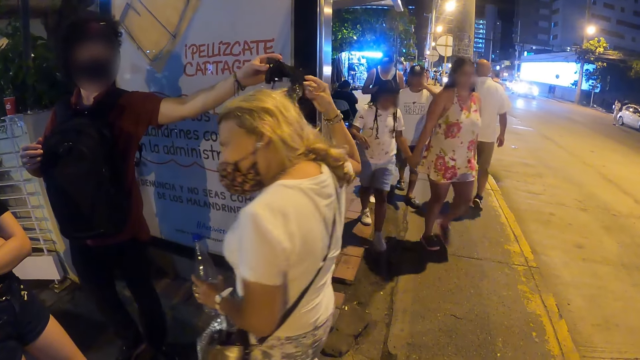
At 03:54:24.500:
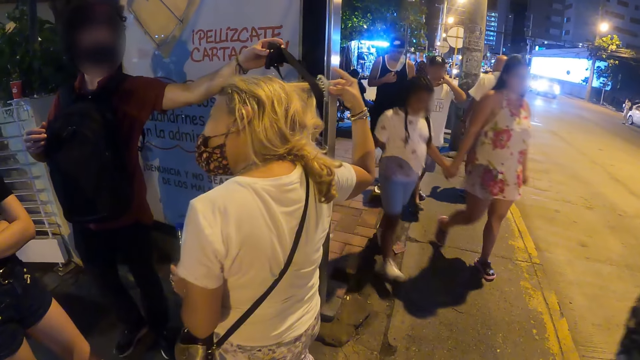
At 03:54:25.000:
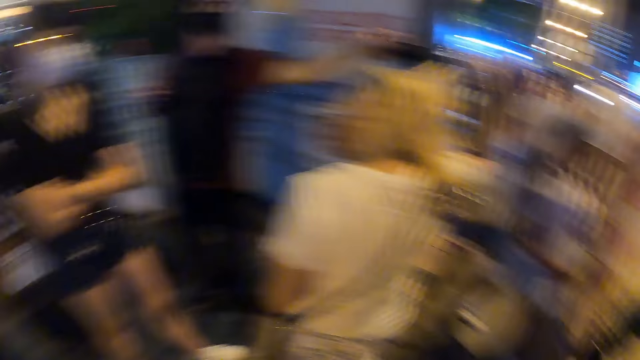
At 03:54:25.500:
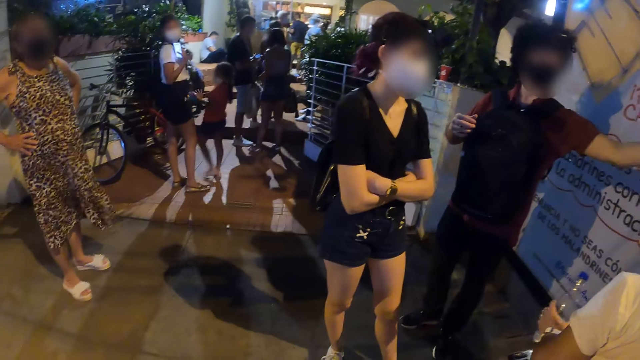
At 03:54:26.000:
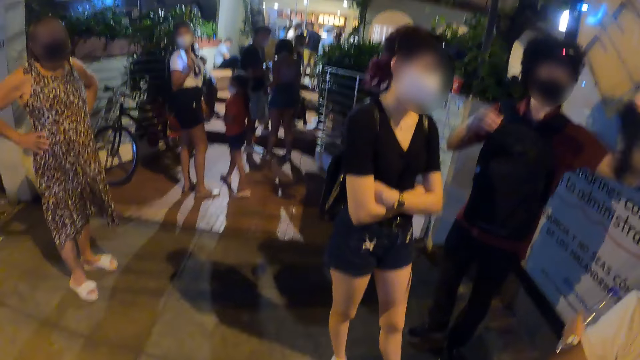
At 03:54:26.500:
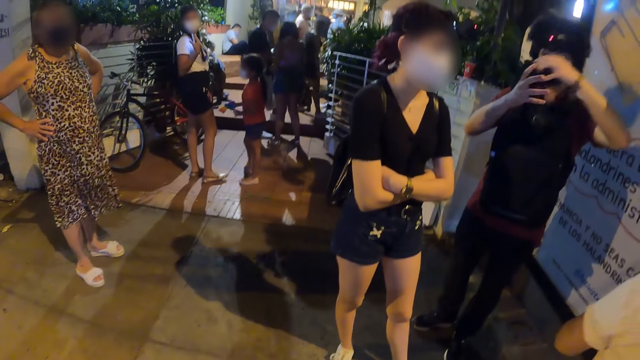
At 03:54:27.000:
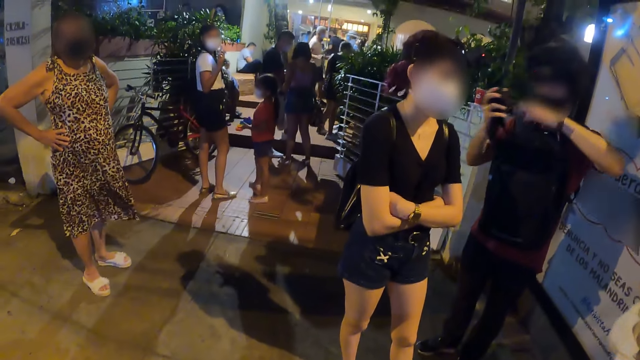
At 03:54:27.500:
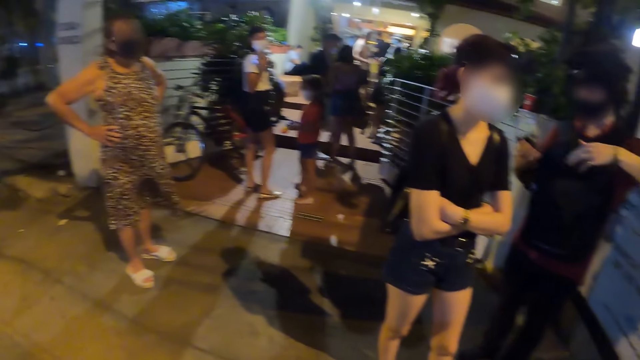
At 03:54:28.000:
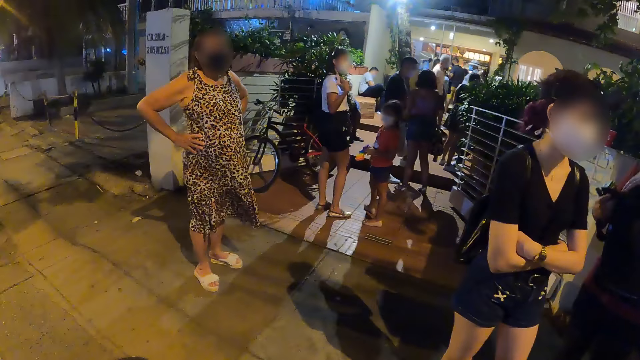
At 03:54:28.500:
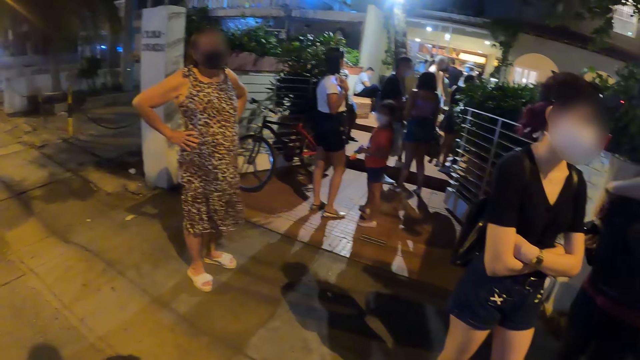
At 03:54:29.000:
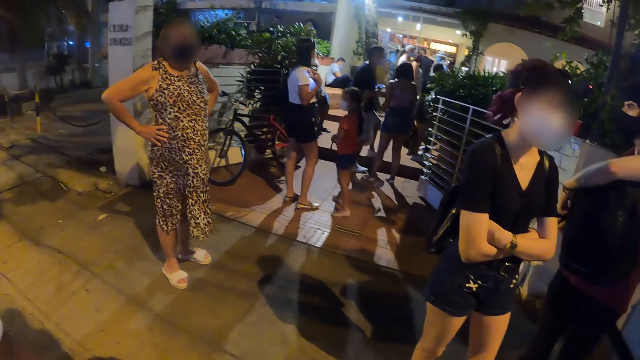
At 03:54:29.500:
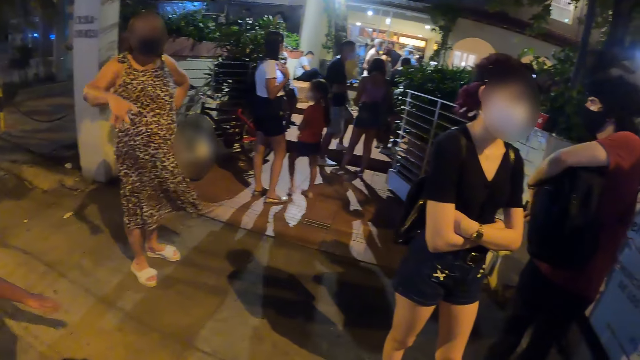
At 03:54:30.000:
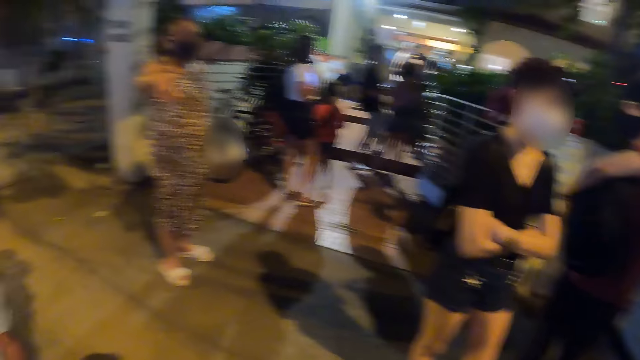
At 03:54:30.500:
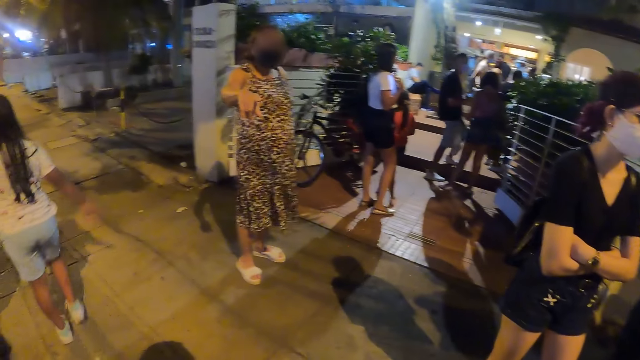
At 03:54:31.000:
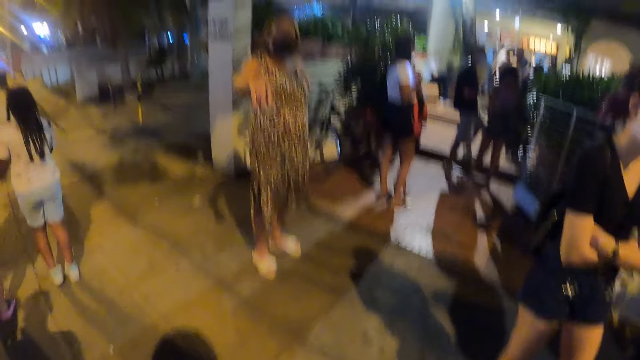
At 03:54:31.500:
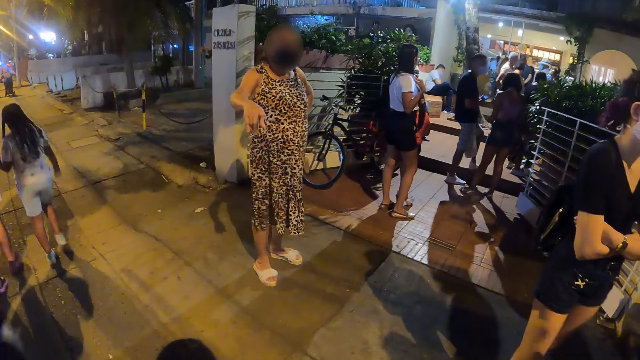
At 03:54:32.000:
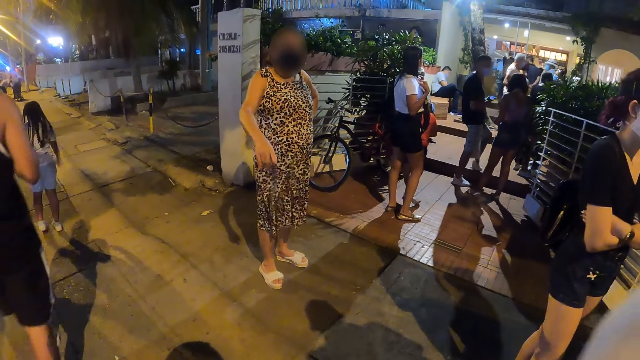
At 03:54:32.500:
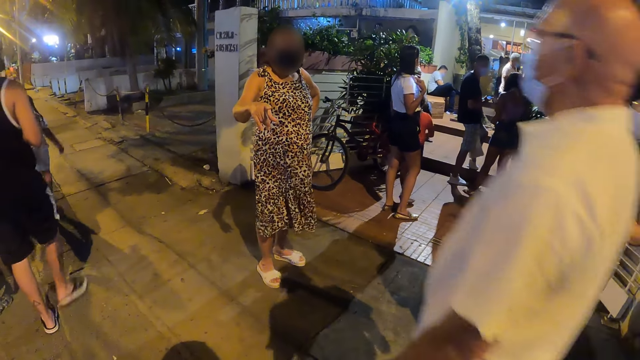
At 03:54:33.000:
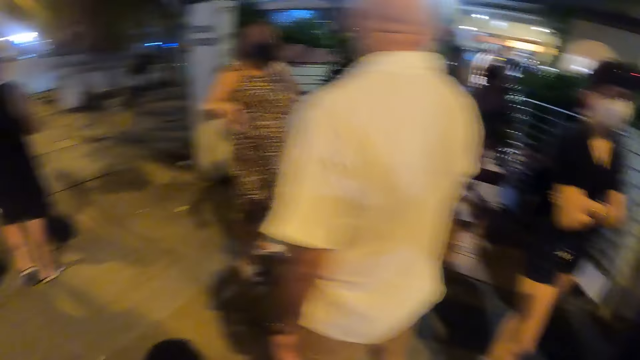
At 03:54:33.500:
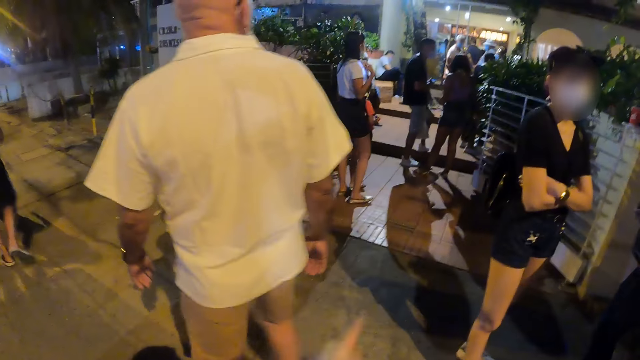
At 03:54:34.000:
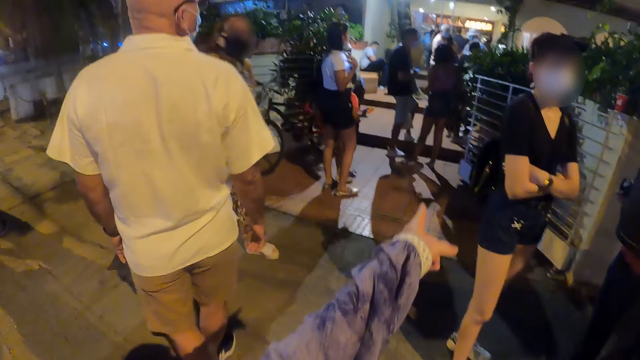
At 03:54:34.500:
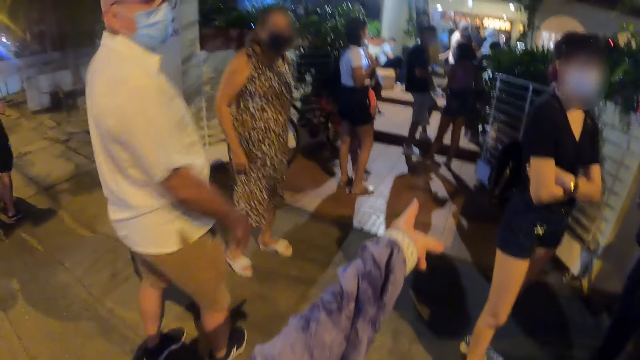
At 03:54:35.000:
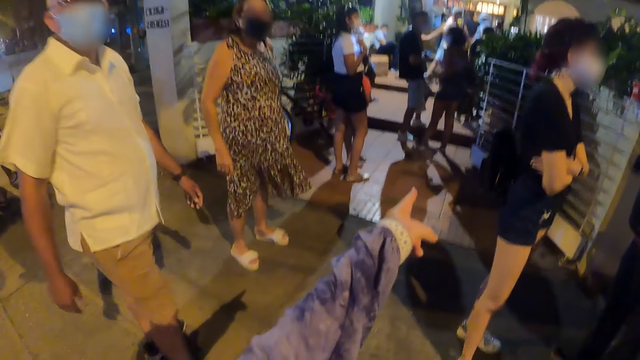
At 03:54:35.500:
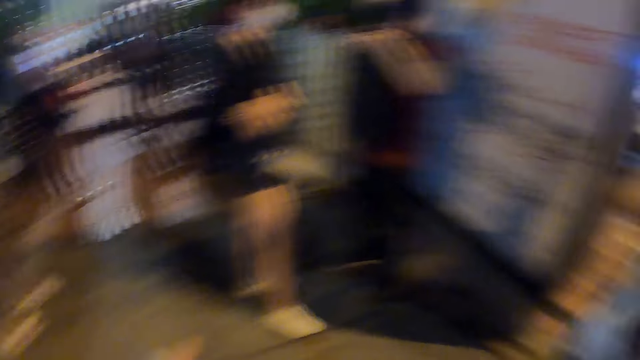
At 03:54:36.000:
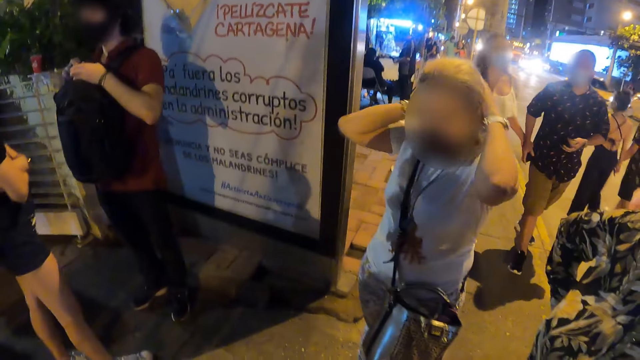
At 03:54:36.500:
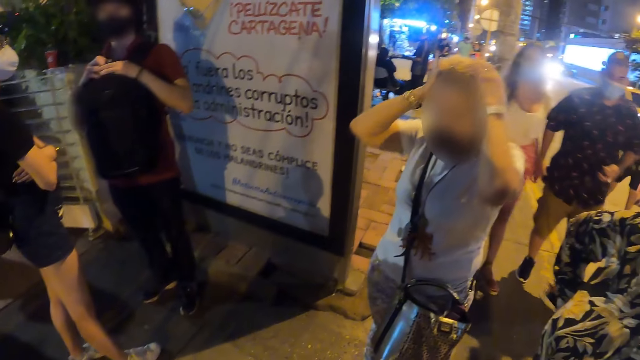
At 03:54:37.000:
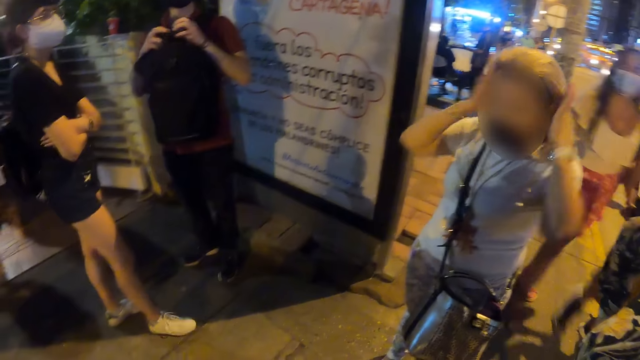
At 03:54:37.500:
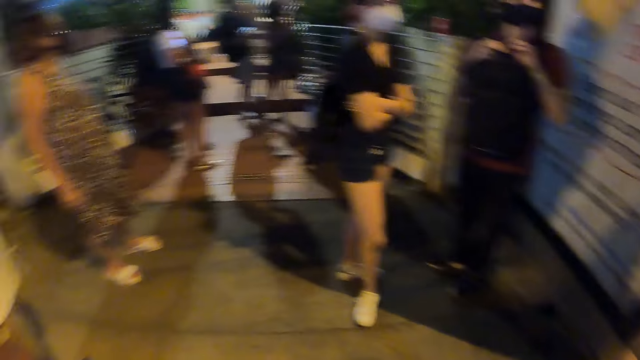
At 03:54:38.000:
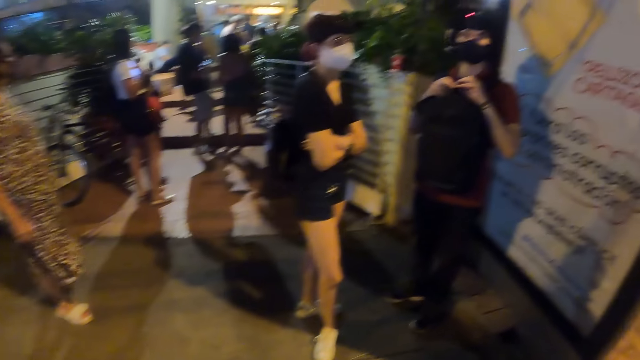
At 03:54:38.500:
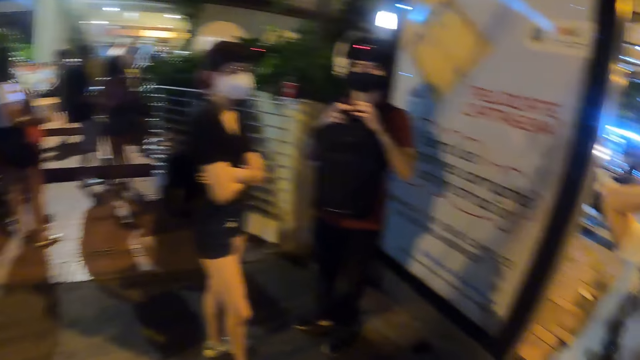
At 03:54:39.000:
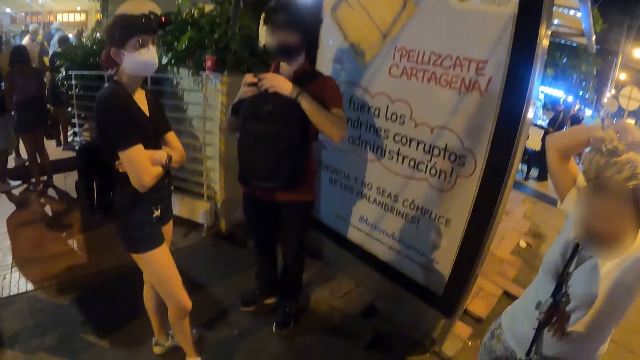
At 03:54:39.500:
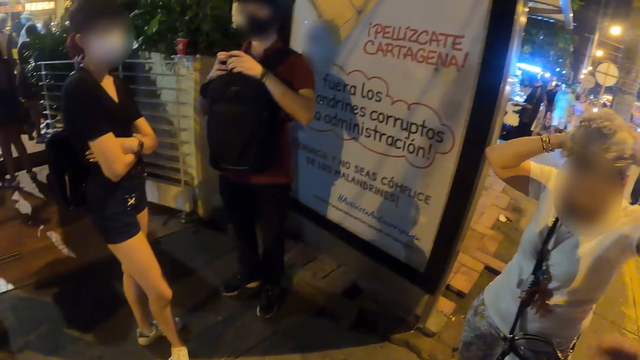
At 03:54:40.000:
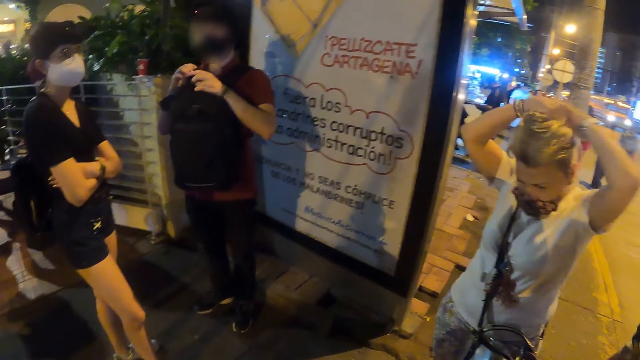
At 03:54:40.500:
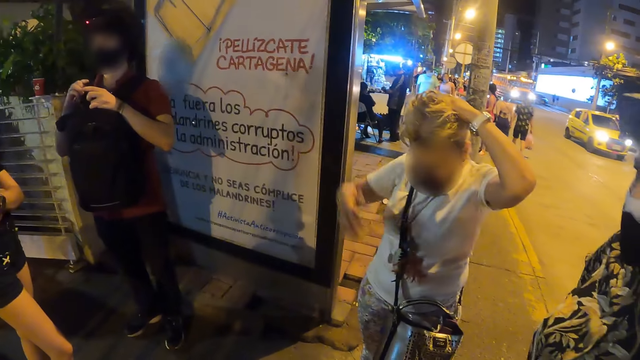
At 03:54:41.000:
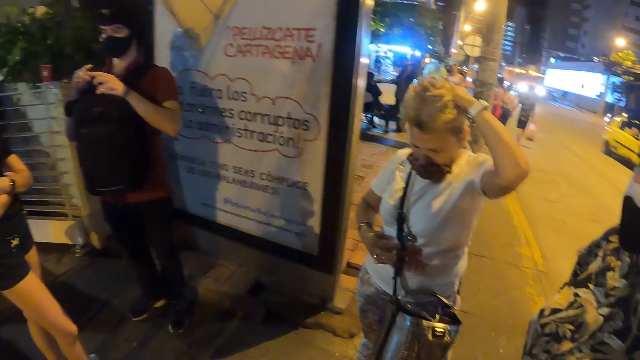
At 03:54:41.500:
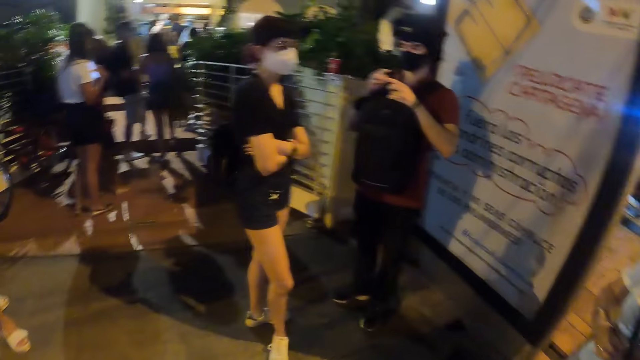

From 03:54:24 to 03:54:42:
The camera wearer looks at people in the building. She points at the exit. She stretches her hand. She looks at people in the building. She looks around.

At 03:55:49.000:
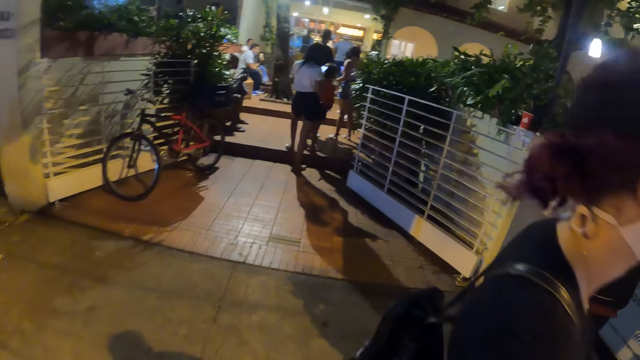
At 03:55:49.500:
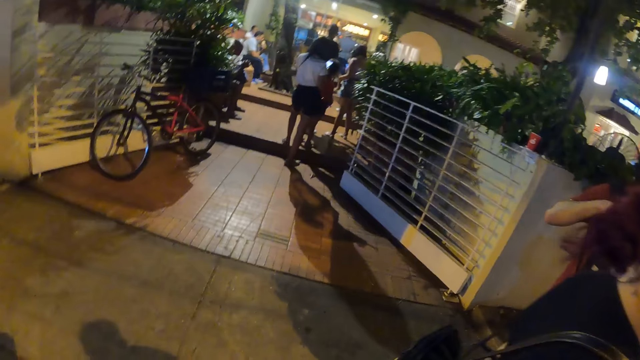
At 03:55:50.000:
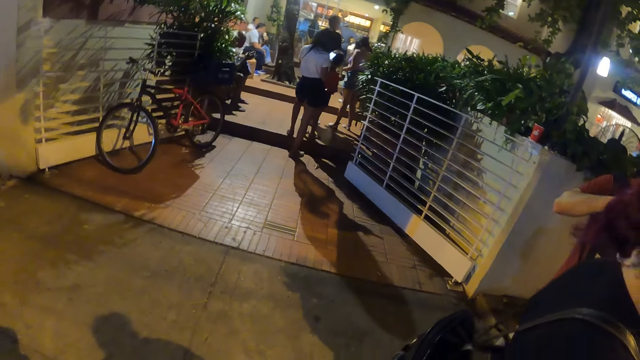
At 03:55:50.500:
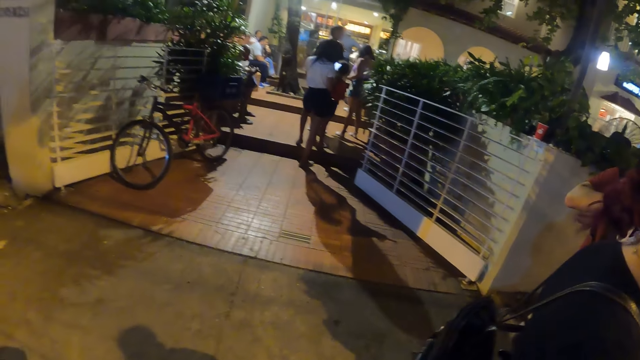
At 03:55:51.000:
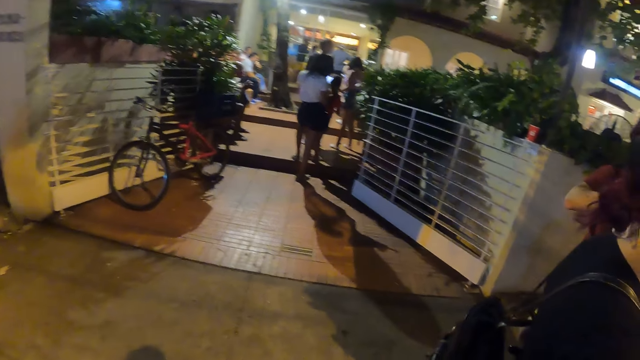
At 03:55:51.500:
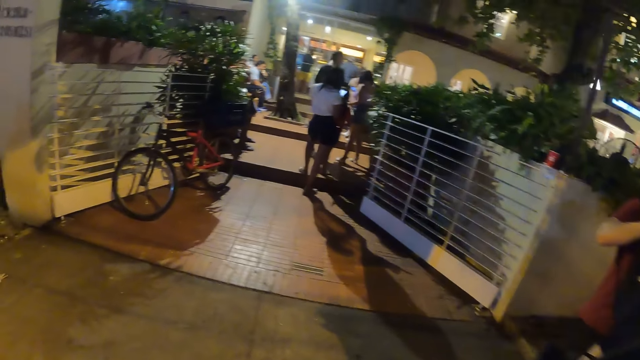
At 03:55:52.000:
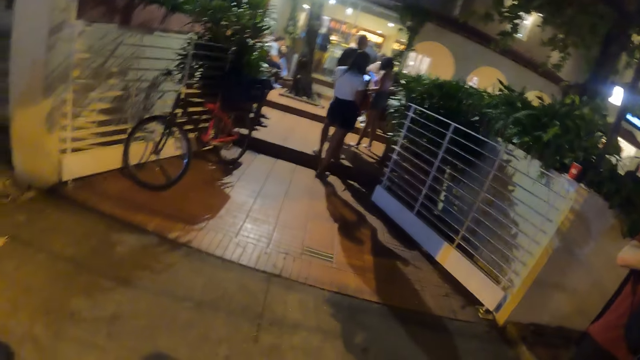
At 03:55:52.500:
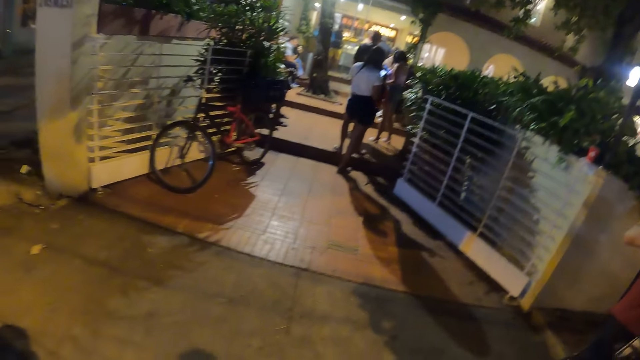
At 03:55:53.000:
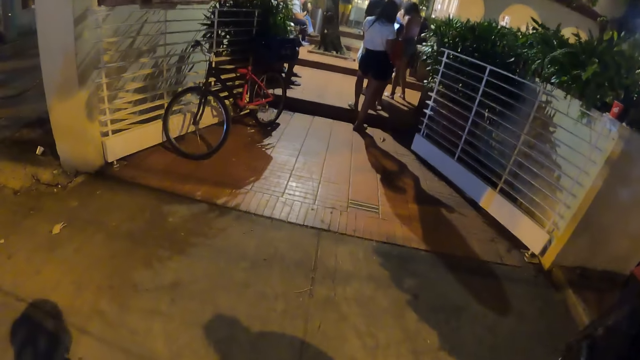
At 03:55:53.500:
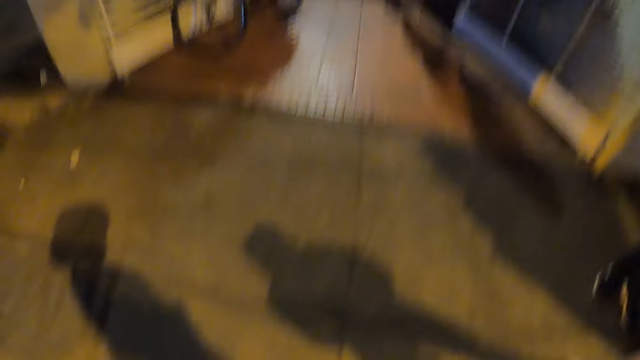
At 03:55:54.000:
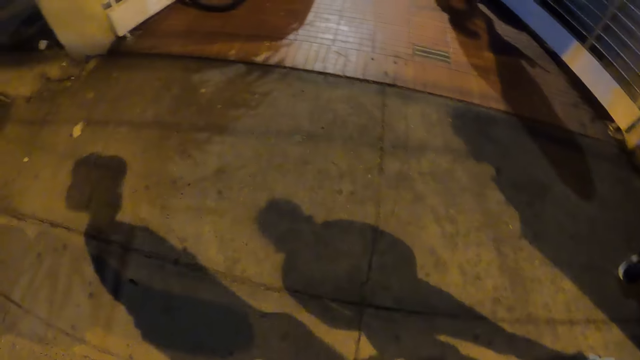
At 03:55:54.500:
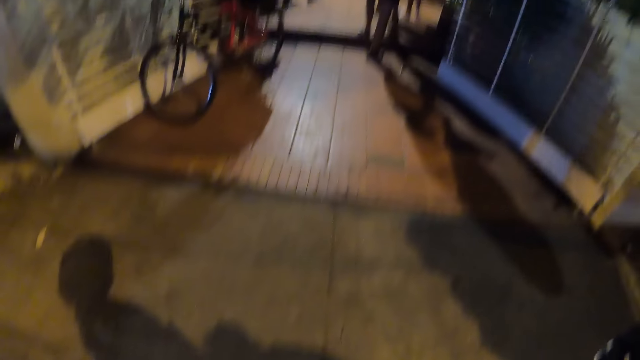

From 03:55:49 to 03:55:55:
The camera wearer looks at the exit.
